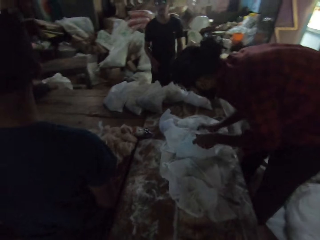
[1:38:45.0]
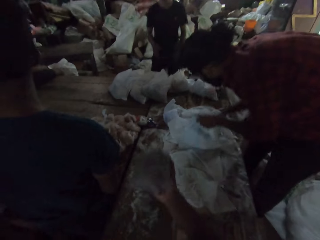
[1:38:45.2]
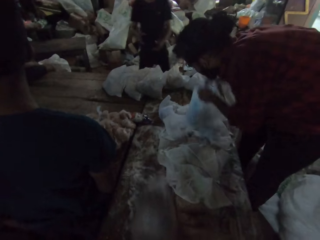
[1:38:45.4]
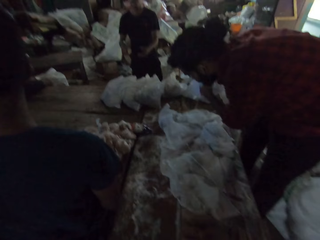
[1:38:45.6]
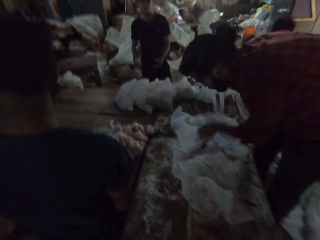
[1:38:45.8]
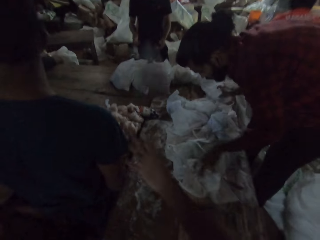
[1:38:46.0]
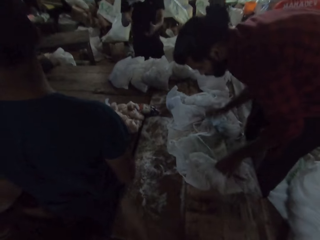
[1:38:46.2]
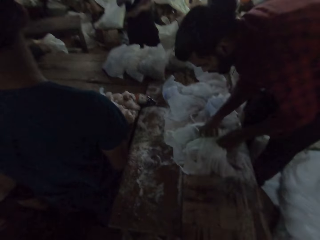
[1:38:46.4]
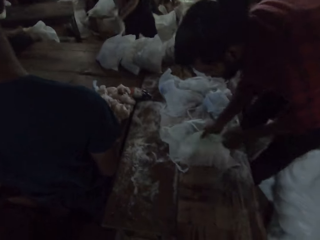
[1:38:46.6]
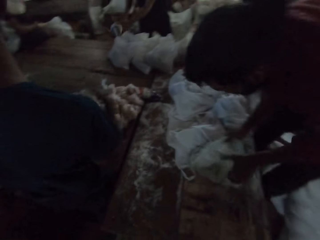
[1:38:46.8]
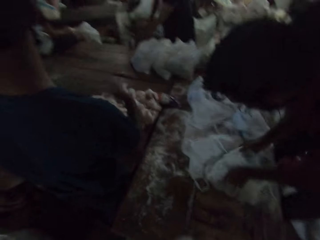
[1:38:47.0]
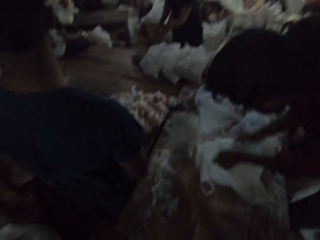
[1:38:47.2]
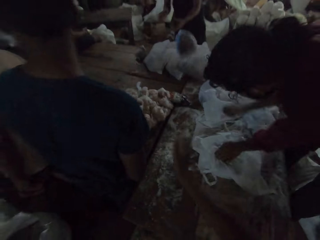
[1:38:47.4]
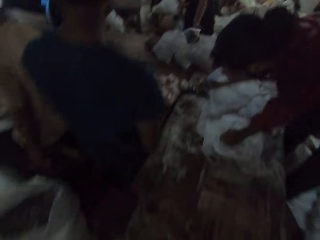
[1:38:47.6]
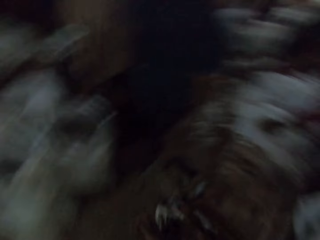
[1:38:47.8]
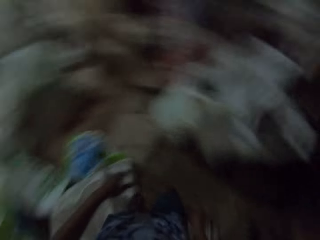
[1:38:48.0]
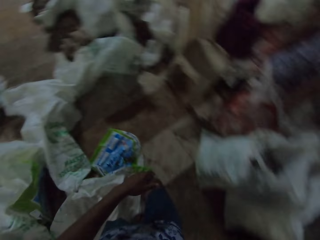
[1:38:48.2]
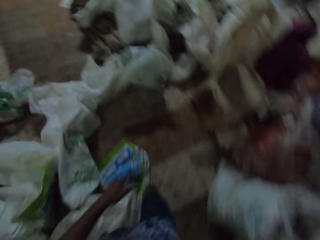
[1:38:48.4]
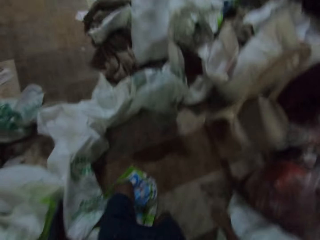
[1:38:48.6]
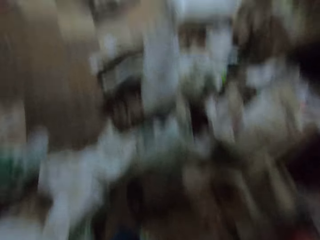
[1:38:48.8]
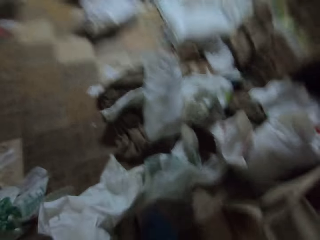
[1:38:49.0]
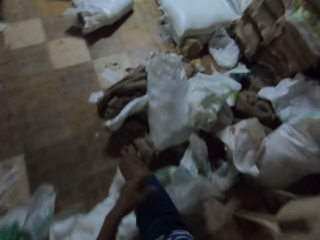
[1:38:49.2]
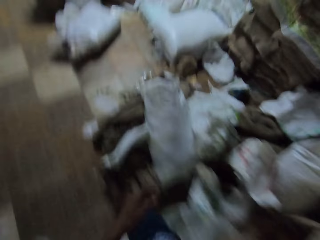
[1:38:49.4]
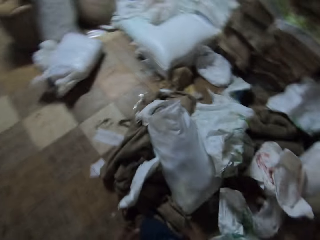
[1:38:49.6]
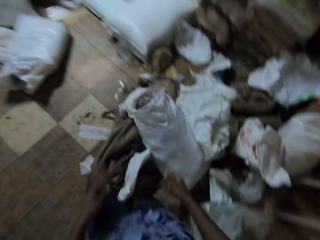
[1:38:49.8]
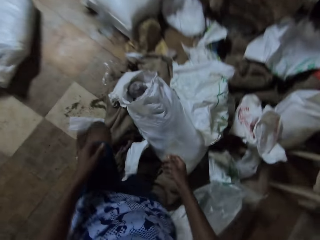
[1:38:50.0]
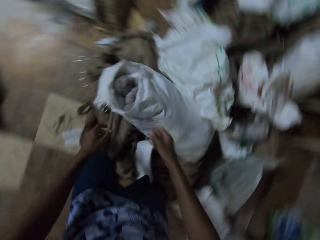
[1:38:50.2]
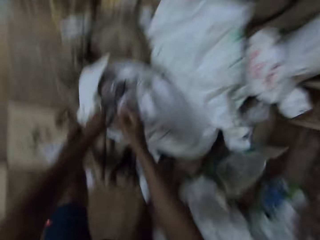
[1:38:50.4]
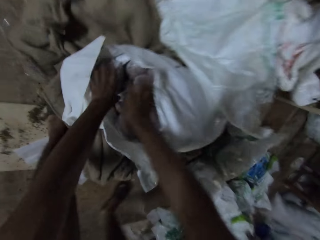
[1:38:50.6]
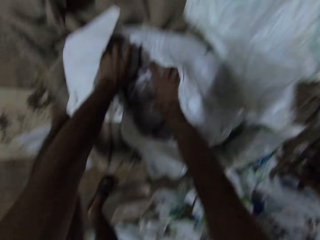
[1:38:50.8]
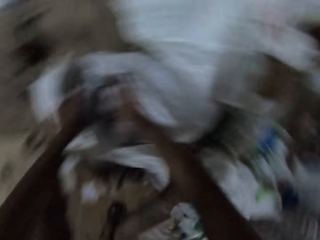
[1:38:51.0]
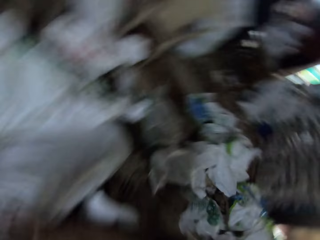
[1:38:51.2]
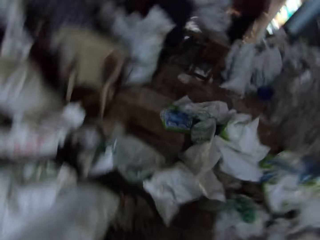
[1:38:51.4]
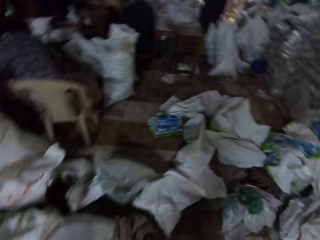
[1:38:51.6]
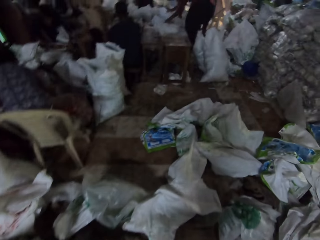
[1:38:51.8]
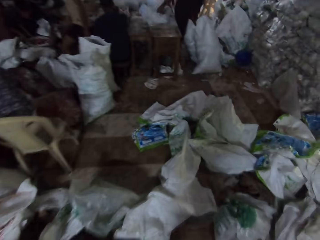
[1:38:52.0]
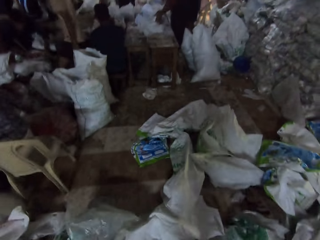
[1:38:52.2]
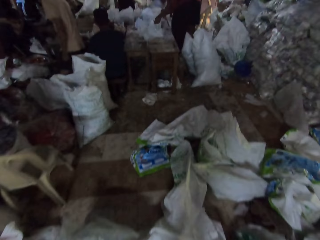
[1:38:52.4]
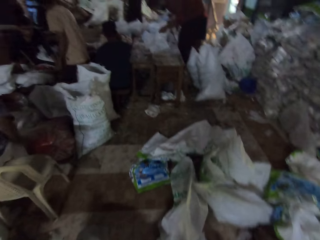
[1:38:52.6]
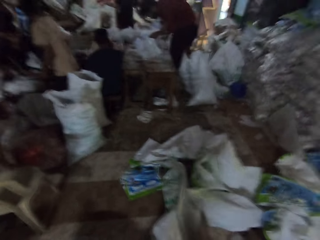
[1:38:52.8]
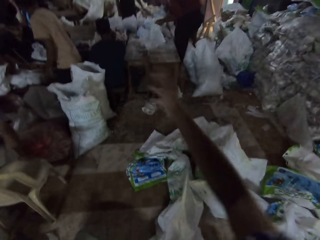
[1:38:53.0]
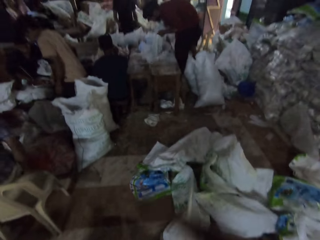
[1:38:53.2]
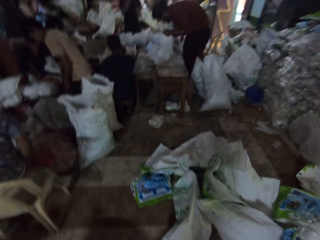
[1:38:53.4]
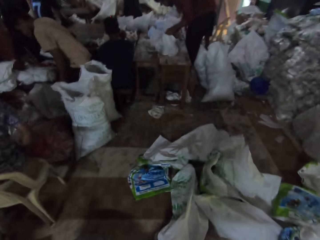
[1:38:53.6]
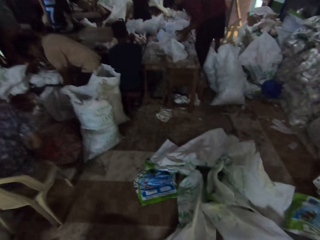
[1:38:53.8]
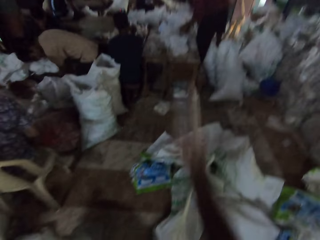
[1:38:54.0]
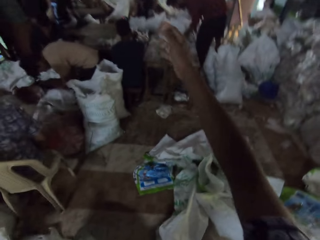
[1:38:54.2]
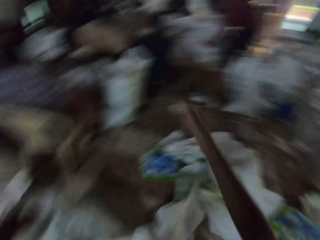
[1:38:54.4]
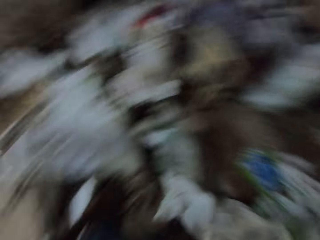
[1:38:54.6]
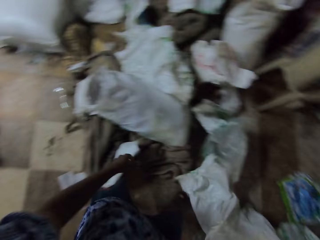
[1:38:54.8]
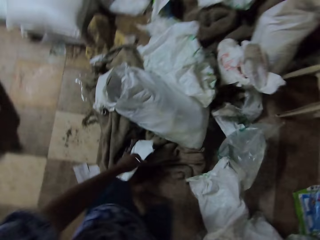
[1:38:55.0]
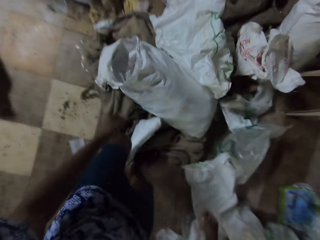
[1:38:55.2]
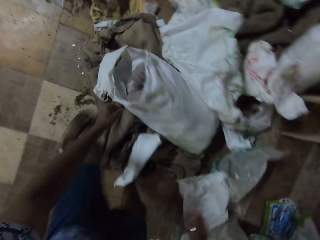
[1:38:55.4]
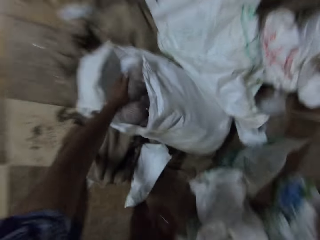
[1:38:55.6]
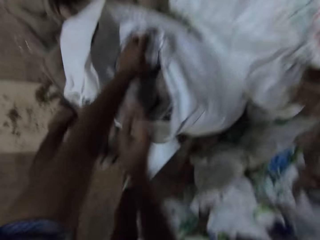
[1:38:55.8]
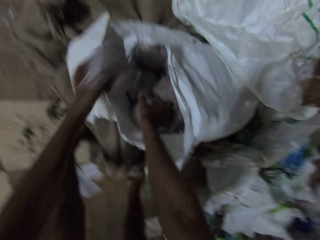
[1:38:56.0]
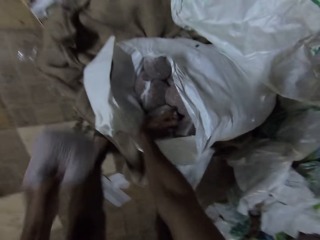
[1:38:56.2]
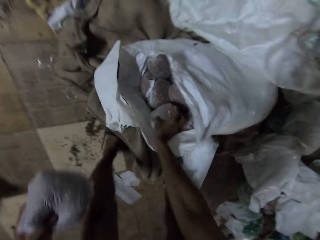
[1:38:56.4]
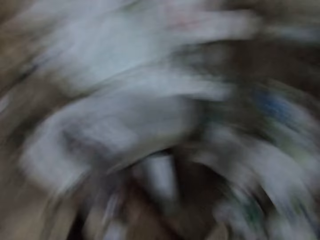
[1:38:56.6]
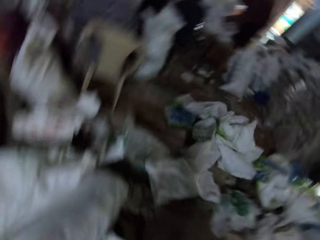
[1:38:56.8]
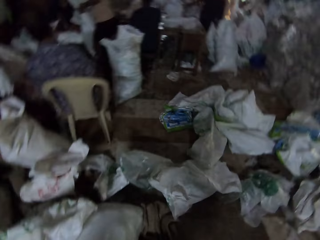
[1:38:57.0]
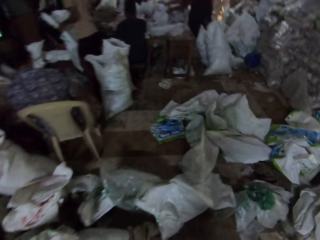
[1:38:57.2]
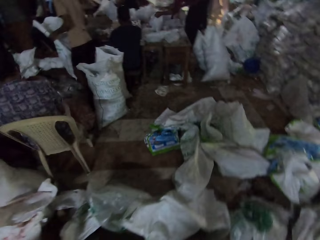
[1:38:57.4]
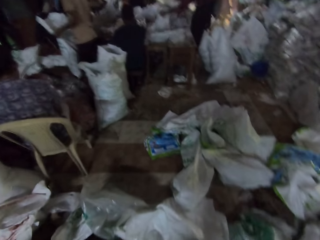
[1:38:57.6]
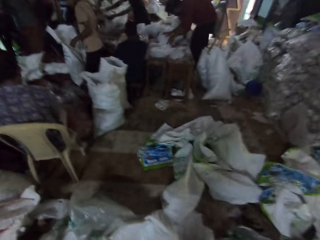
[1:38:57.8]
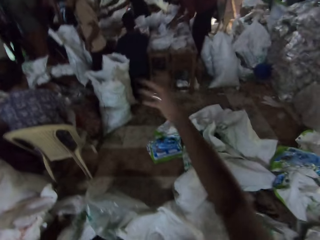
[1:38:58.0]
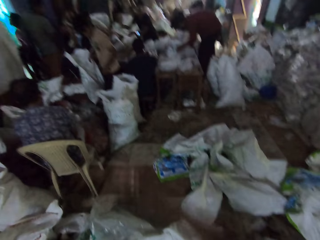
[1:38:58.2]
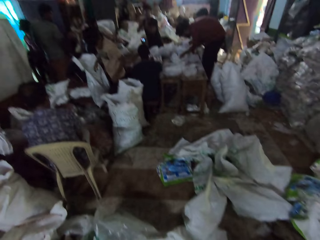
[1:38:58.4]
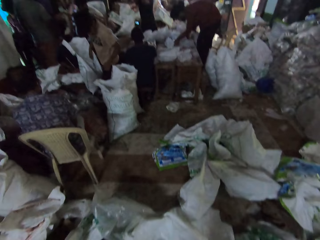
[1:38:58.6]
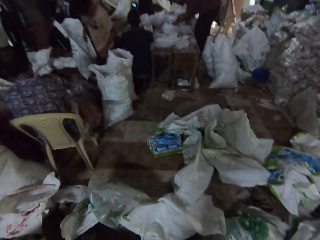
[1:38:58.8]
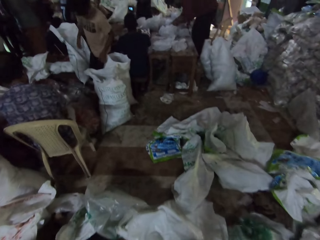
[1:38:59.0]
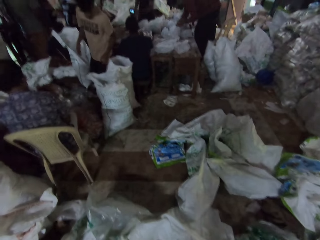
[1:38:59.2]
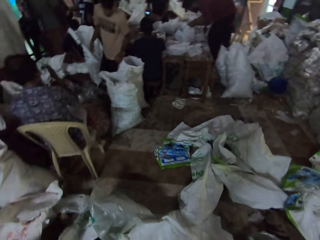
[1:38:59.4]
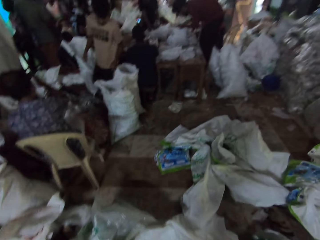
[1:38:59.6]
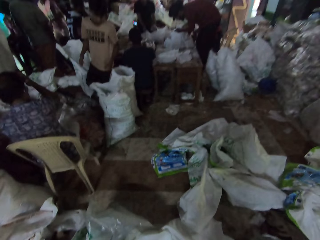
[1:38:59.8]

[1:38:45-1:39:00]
A man puts the paper bag on another bag. The camera wearer tosses the pack of beans to the man with his right hand. He tosses the pack to the man with his right hand again. He walks around the room. He picks some packs from the bag with both hands. He walks around the room. He tosses the pack to the man with his right hand. He tosses the pack to the man with his right hand again. He picks some packs from the bag with both hands. He walks around the room. He tosses the pack to the man with his right hand.

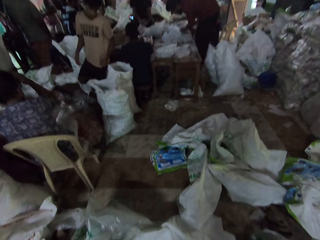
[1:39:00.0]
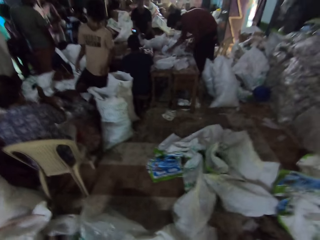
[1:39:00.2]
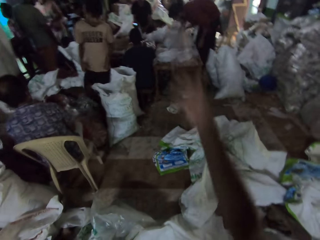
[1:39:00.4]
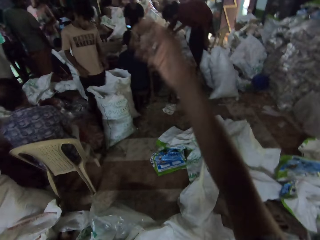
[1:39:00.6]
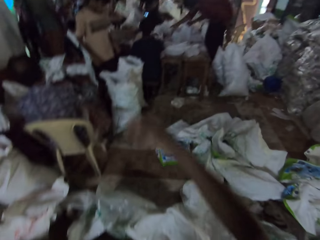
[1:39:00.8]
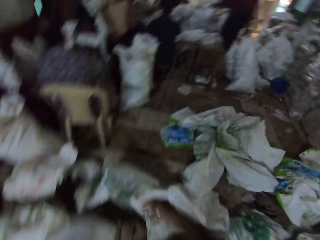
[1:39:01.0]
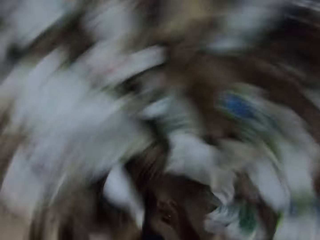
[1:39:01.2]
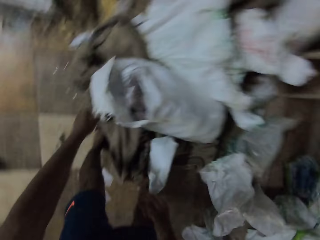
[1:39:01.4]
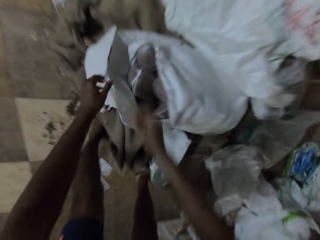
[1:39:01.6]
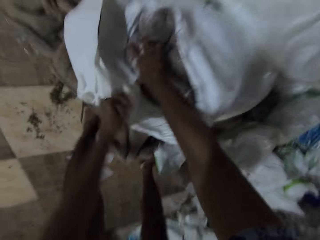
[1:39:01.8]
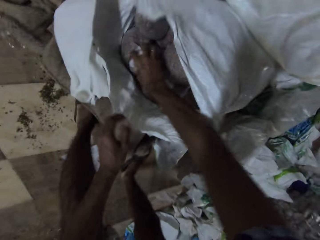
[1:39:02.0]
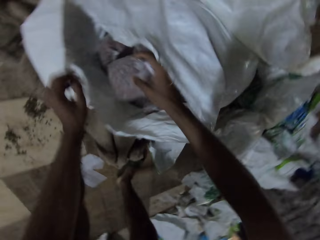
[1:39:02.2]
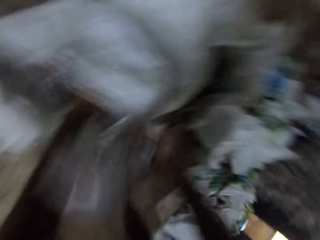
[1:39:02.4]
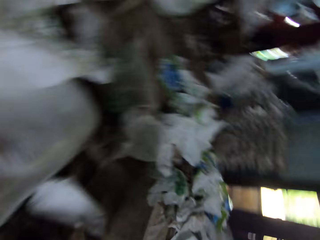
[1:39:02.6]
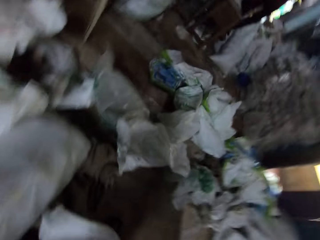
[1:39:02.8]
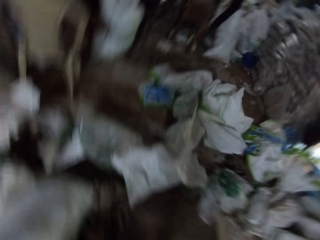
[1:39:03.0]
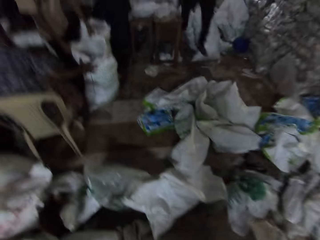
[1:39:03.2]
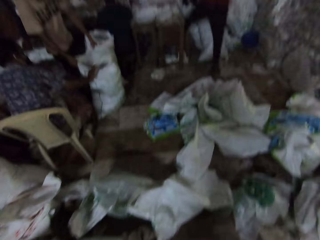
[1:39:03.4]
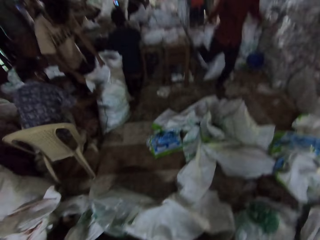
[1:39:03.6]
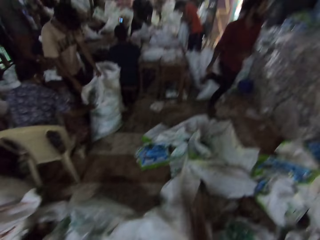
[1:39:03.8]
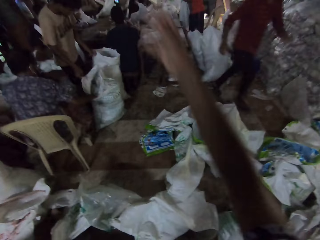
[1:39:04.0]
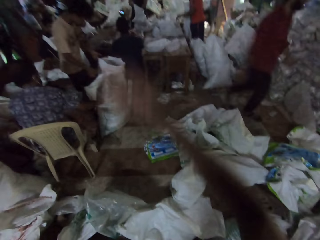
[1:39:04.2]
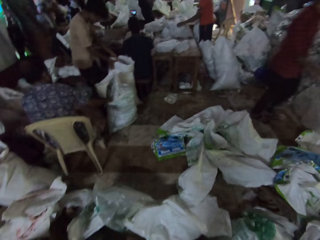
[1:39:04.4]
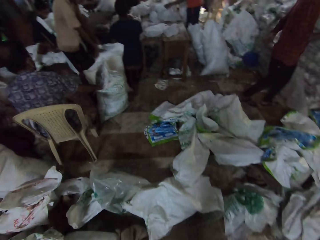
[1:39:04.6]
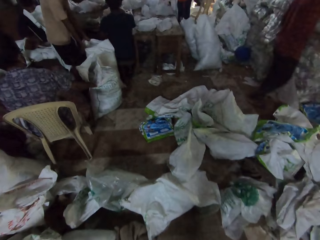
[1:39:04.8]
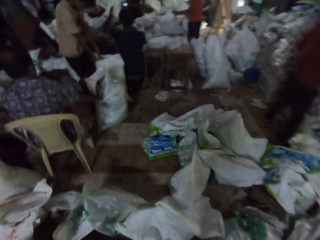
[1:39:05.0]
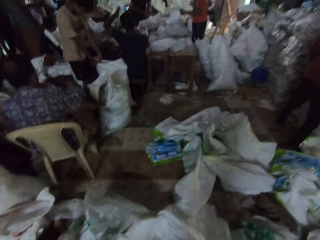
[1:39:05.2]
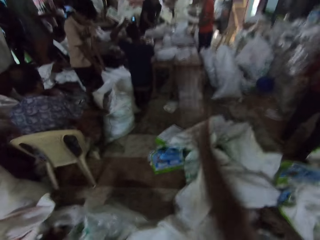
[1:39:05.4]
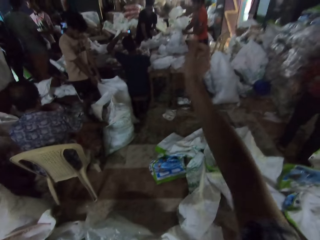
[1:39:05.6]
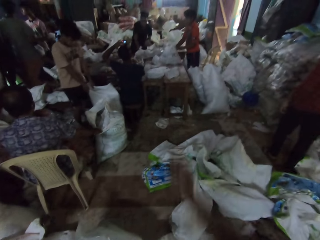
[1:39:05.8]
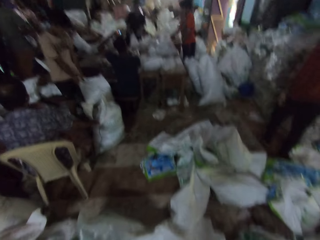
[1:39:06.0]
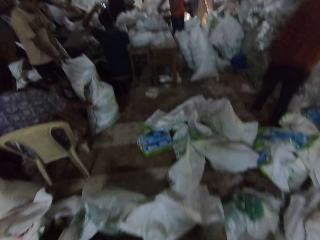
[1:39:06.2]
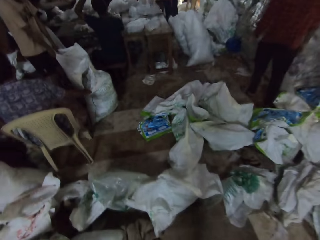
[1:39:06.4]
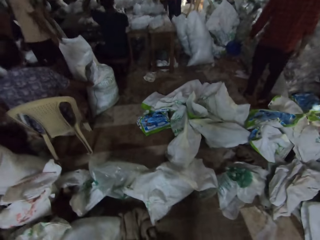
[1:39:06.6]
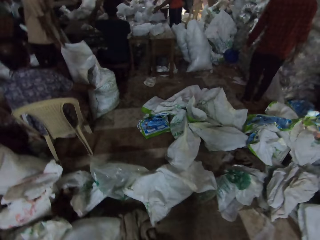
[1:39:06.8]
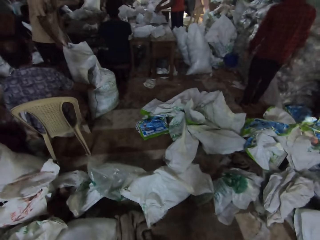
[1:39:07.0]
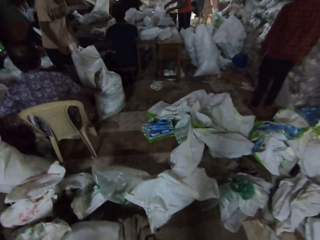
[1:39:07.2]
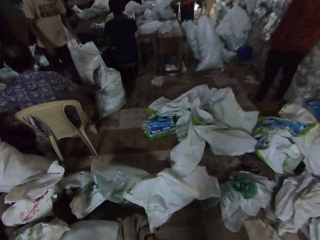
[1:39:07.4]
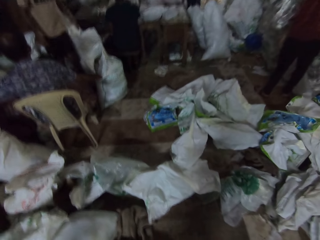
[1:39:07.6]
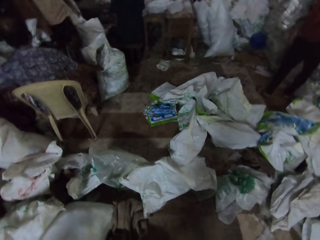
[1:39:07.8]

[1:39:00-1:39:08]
The camera wearer tosses the pack to the man with his right hand. He picks some packs from the bag with both hands. He tosses the pack of beans to the man with his right hand. He tosses the pack to the man with his right hand again.
